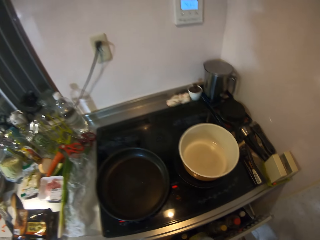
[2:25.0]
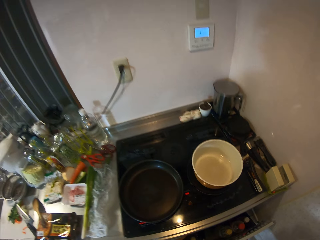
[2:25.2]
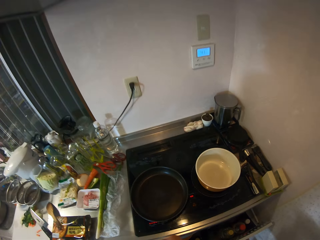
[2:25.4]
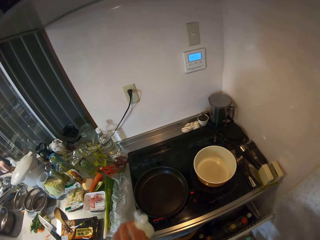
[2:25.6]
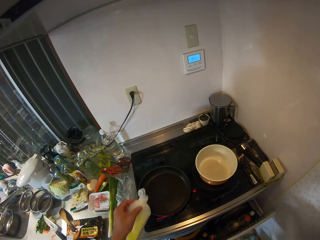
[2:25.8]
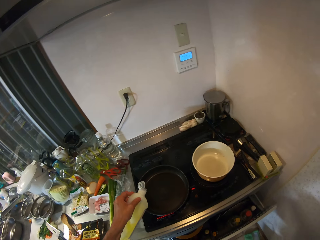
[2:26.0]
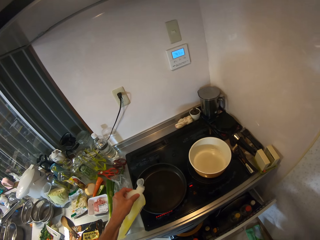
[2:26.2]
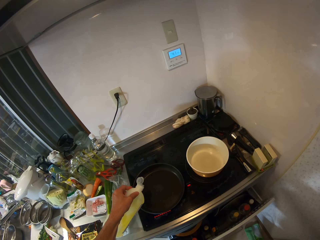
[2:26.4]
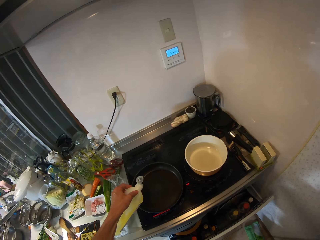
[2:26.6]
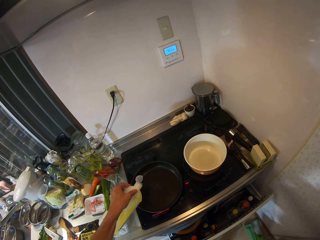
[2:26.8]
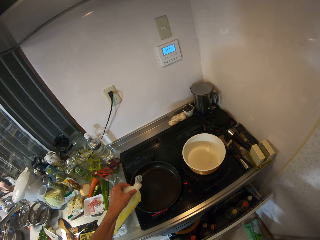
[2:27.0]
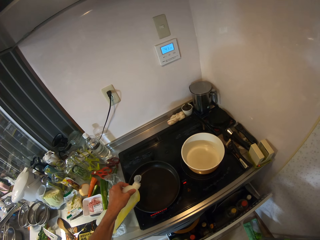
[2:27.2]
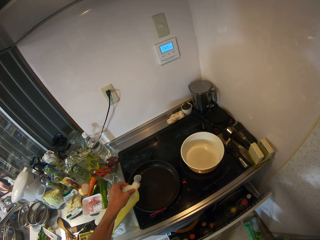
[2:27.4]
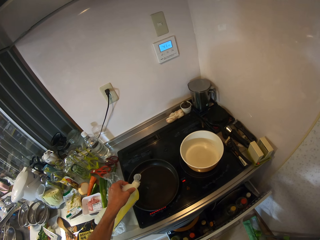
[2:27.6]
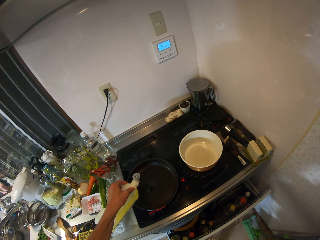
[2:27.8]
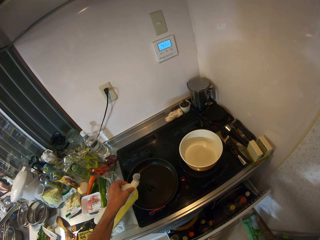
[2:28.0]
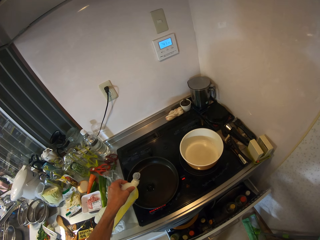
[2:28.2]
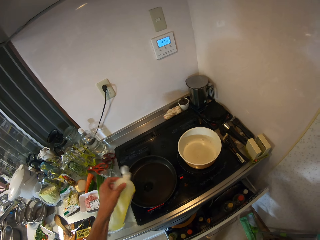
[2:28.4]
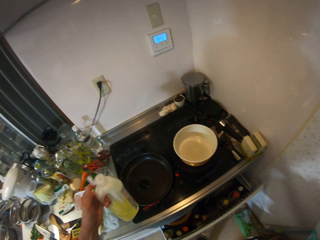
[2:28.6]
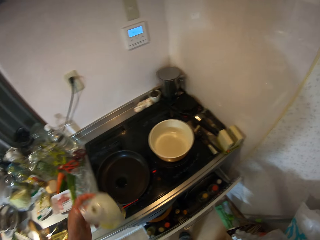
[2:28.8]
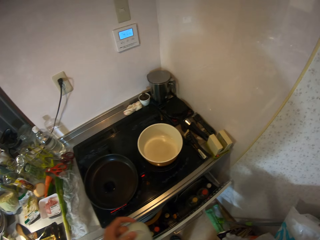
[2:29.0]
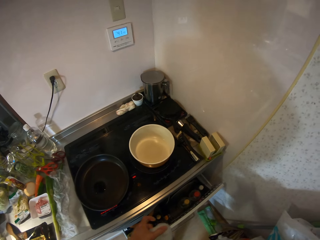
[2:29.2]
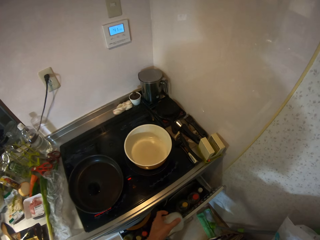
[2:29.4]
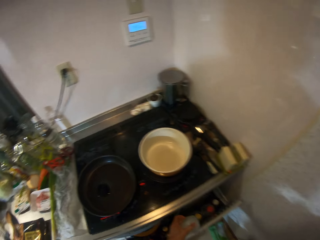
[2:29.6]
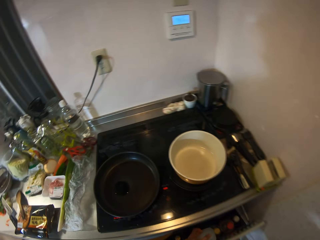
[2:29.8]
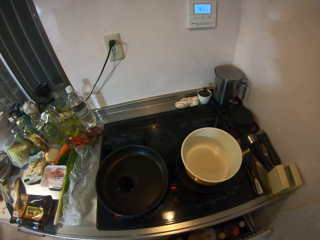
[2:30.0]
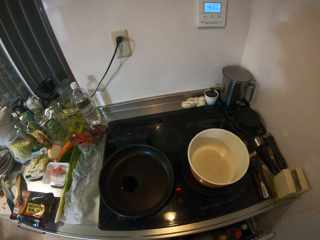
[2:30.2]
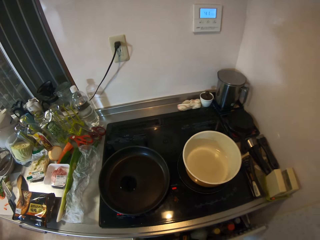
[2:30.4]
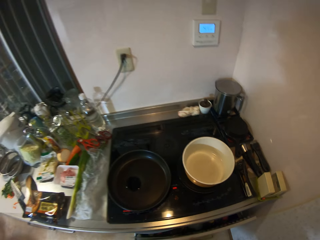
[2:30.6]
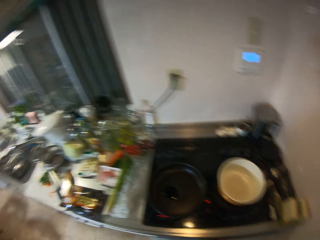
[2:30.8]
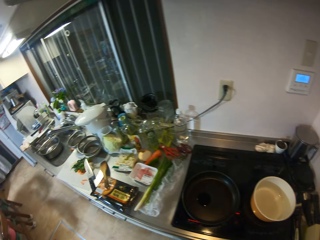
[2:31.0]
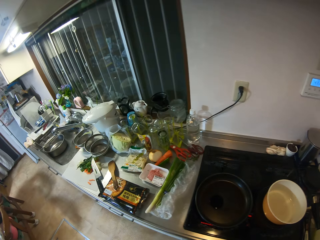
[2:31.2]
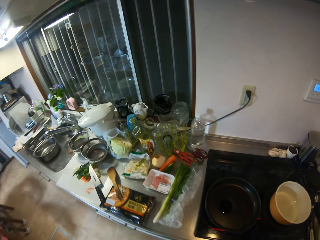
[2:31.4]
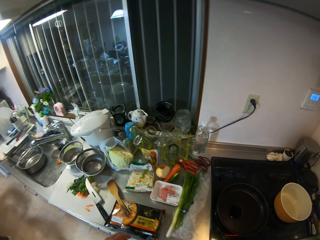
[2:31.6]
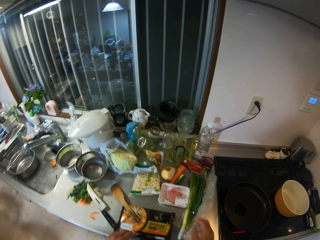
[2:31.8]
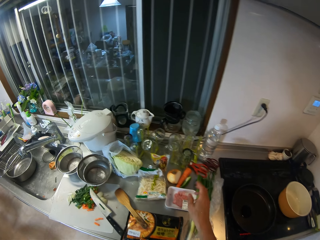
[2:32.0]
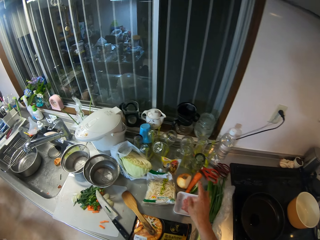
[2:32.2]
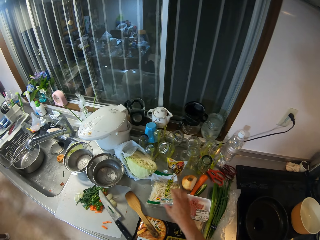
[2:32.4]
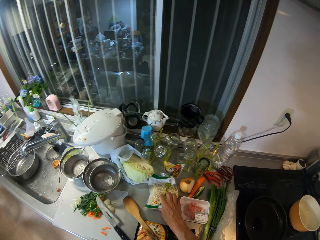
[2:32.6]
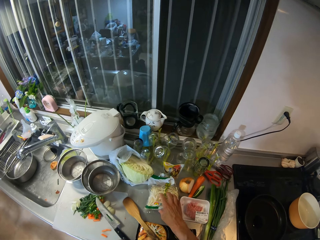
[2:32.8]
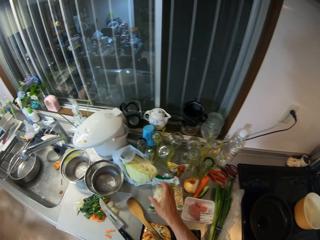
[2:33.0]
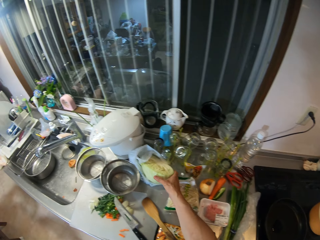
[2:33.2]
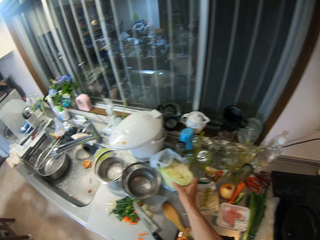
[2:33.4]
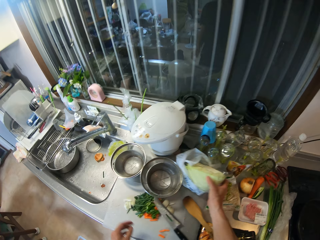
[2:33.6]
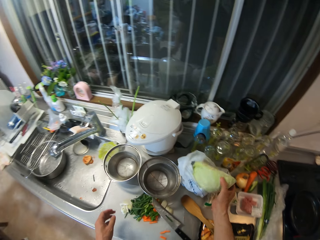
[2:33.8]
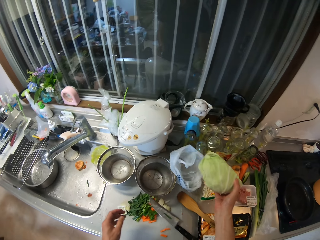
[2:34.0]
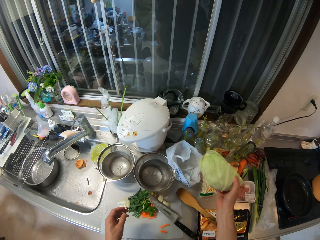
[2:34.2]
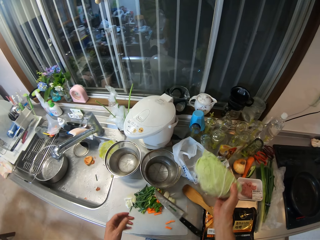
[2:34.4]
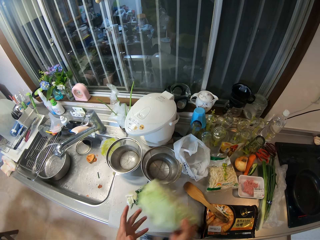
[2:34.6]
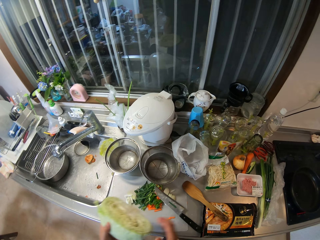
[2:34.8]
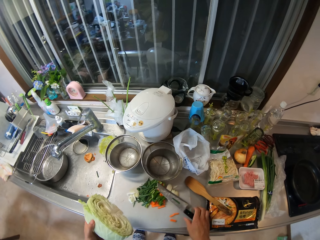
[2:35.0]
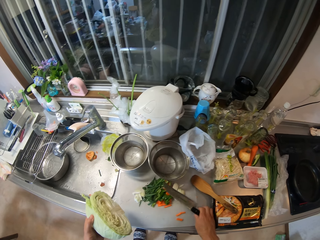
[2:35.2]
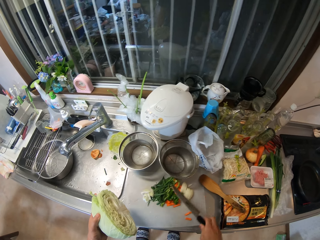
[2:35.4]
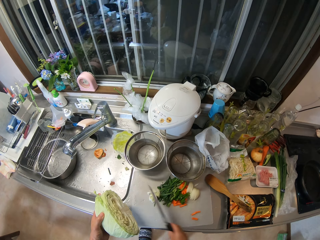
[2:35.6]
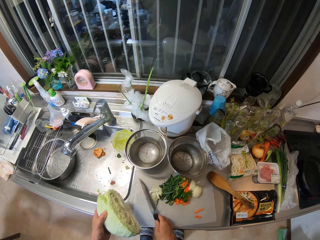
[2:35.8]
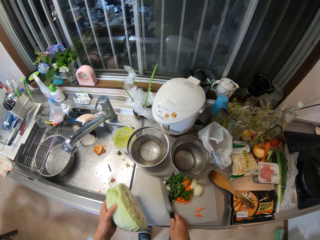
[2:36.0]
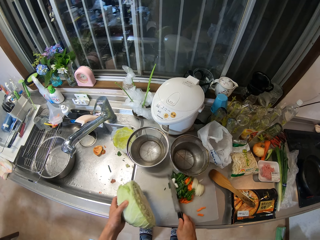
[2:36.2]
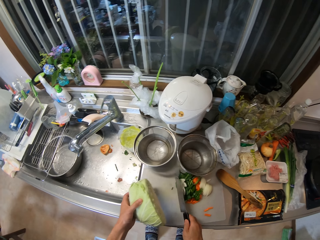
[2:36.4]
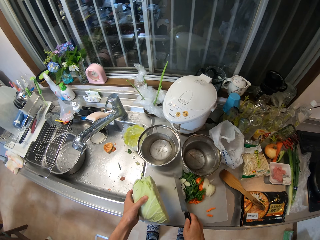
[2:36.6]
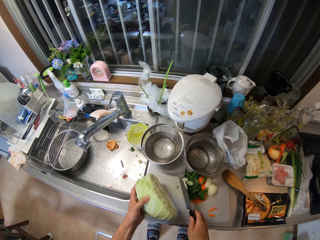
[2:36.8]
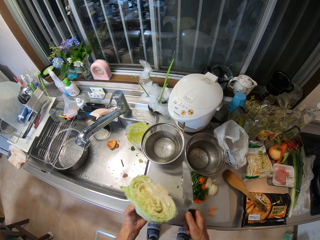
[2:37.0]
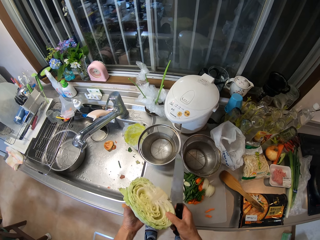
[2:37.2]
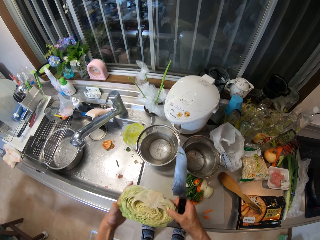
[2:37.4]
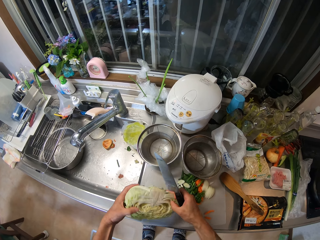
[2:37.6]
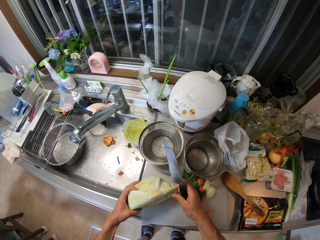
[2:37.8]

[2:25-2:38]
The camera wearer pours groundnut oil inside the frying pan on the cooker. He drops the groundnut oil inside the cooker drawer. He closes back the cooker drawer. He walks to the counter. He touches a pack of noodles on the kitchen cabinet. He carries a cabbage on the kitchen cabinet. He picks the knife on the cutting board. He moves the veggies on the cutting board on one side of the cutting board with the knife. He places the cabbage on the cutting board. He adjusts the cabbage in his hand.

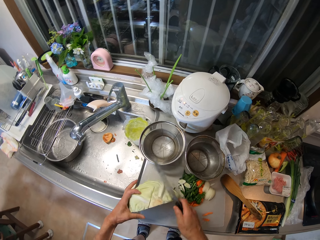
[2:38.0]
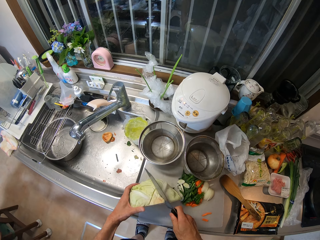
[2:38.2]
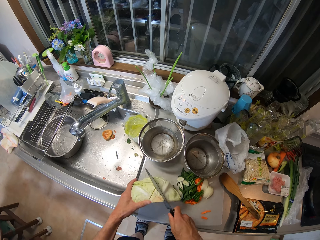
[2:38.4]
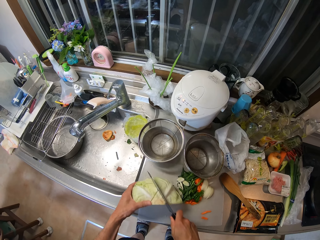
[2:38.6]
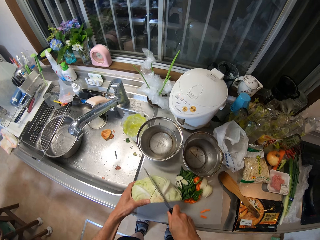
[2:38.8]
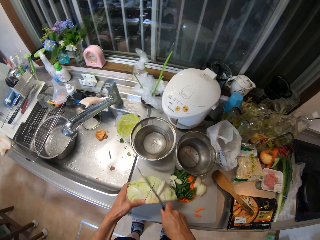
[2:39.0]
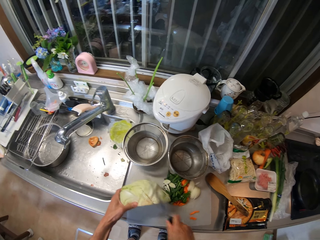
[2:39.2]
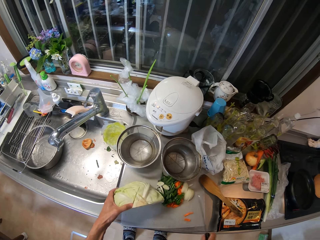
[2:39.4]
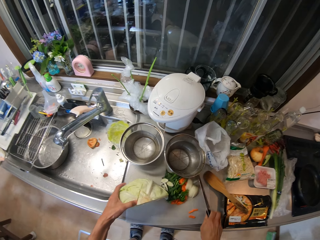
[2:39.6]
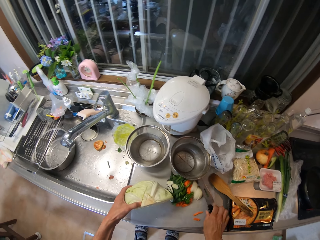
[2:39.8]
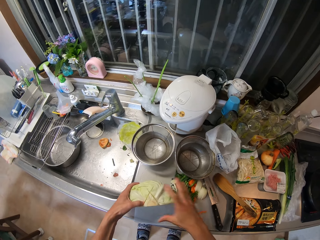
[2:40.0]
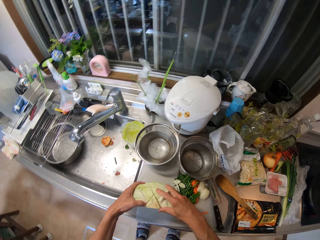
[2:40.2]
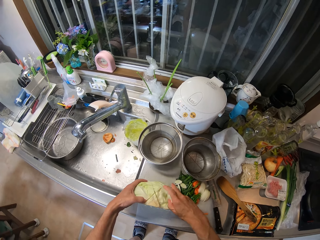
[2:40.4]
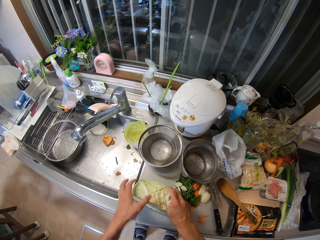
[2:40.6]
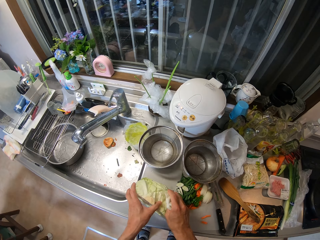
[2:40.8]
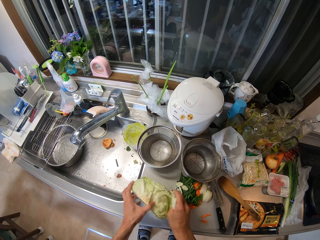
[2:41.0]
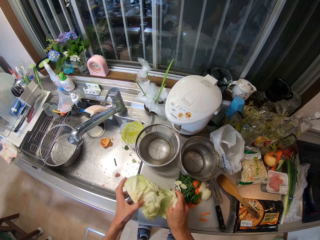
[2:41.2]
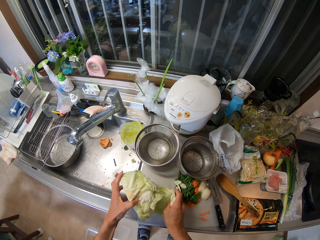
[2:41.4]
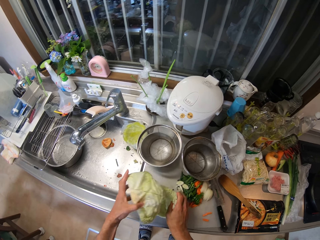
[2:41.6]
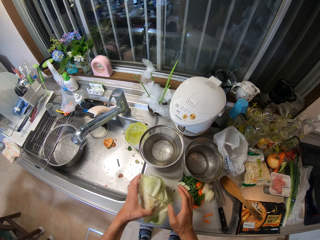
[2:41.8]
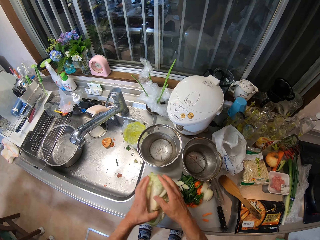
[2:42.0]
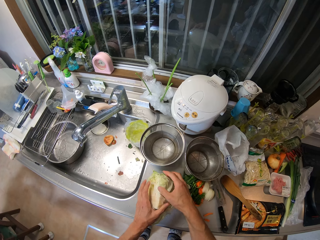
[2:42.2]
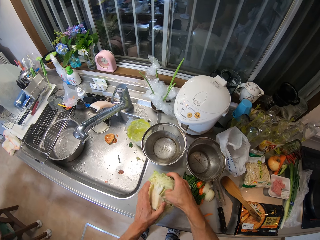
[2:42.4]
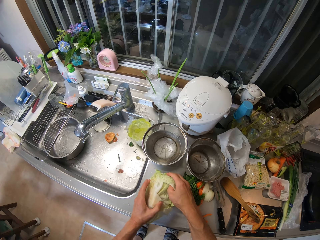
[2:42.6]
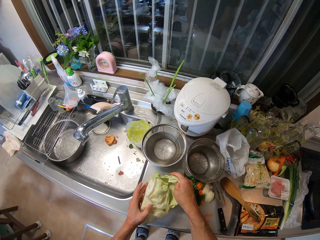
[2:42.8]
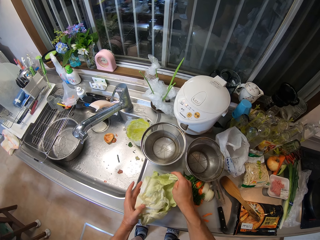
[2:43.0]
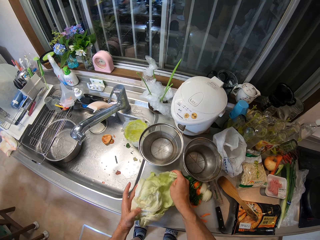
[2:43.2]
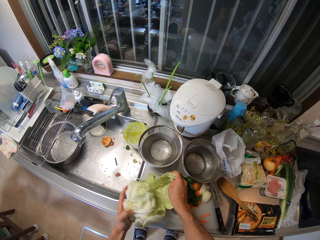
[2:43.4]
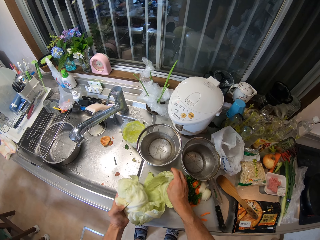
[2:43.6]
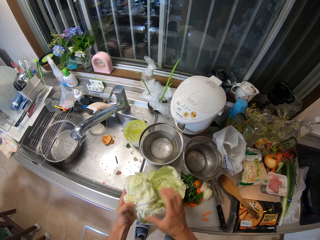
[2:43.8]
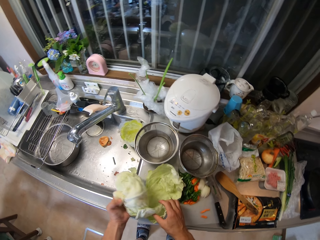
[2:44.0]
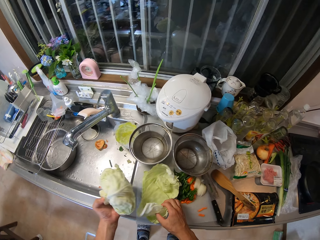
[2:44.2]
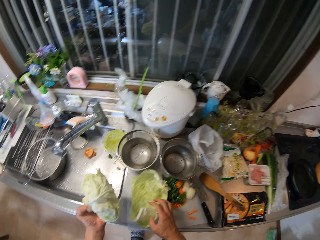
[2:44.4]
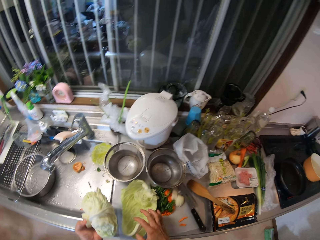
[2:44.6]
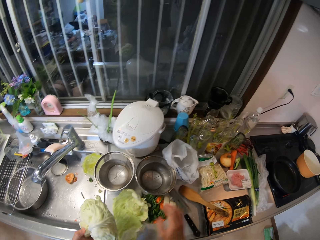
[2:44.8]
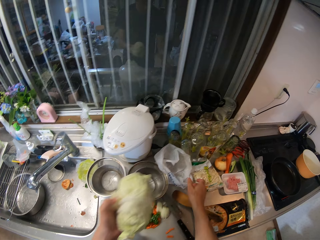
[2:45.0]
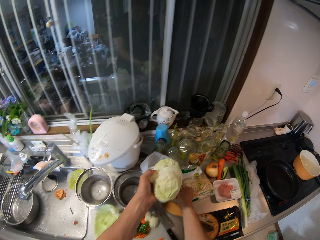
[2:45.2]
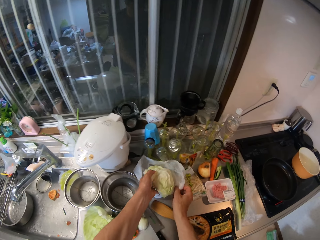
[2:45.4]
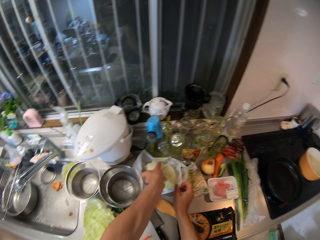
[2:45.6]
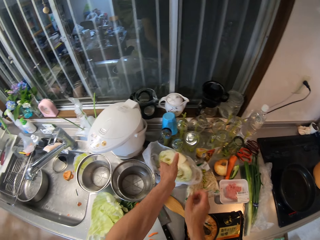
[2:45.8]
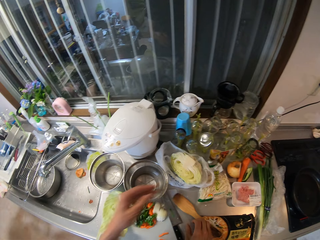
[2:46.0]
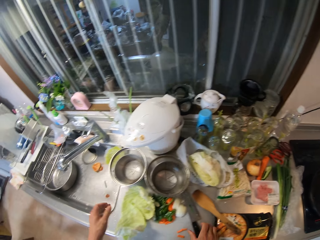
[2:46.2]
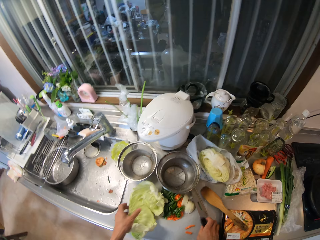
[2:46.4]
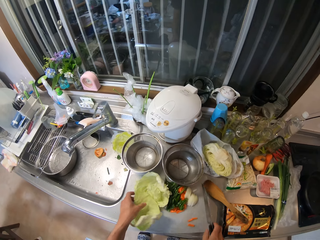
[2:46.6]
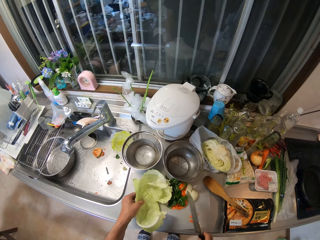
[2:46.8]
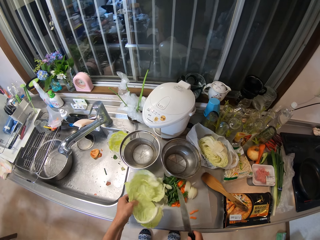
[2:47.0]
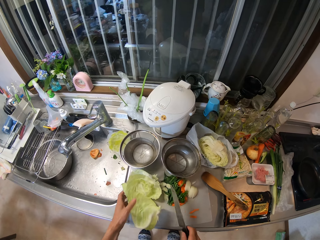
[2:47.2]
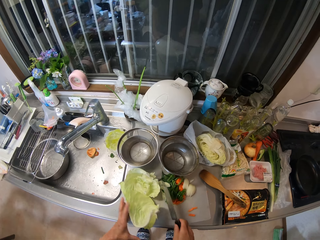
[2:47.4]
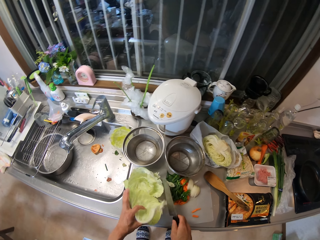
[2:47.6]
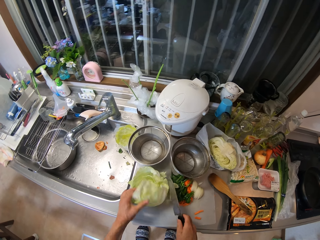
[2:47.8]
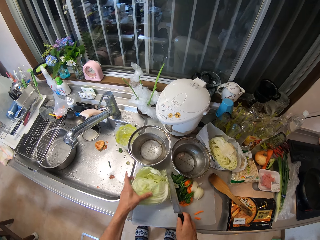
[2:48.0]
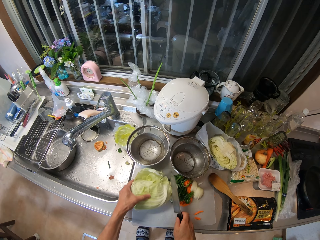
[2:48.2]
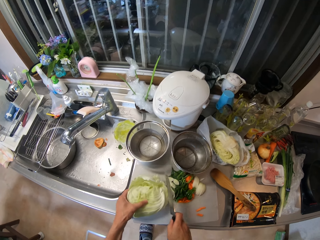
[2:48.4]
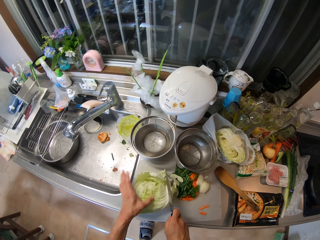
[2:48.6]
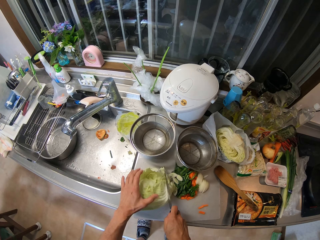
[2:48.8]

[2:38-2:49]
The camera wearer places the cabbage on the cutting board. He cuts the cabbage with the knife in his hand. He drops the knife on the cutting board. He tears off the cabbage leaves with his hands. He drops the remaining cabbage on the kitchen cabinet. He picks up the knife on the cutting board. He chops the cabbage.
